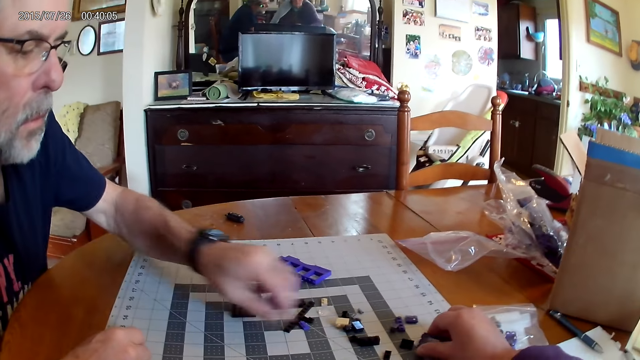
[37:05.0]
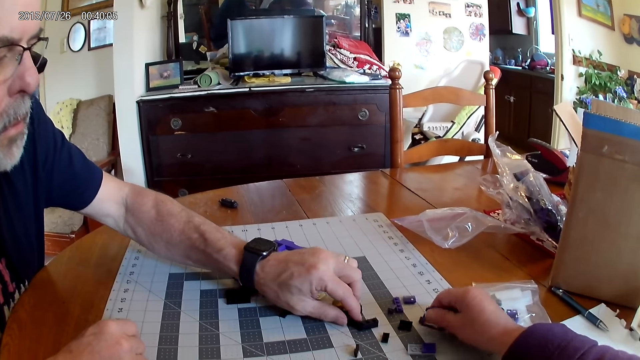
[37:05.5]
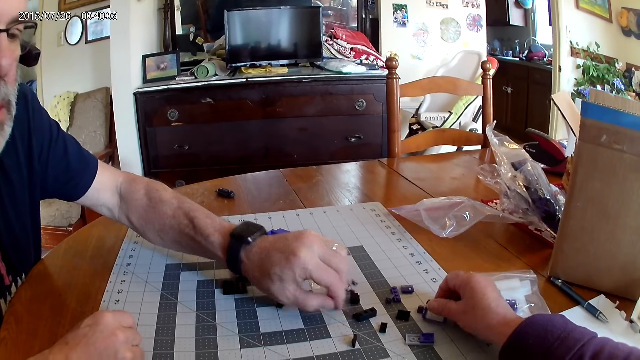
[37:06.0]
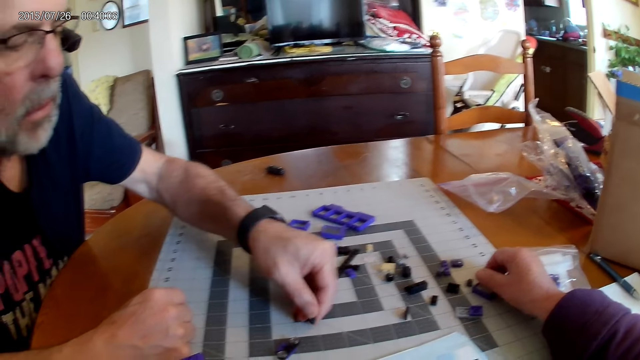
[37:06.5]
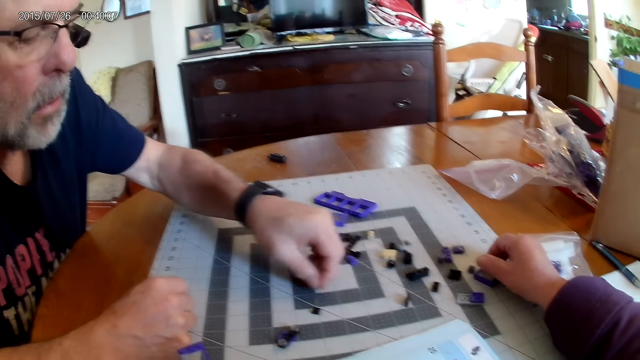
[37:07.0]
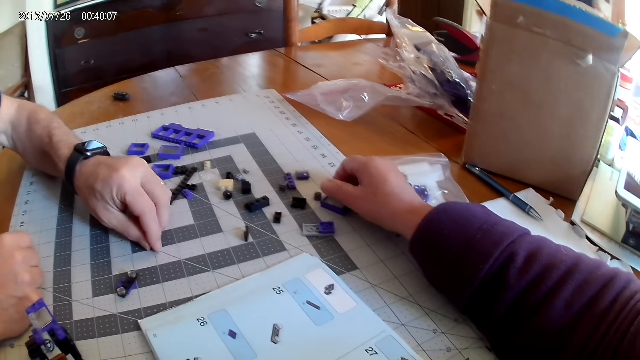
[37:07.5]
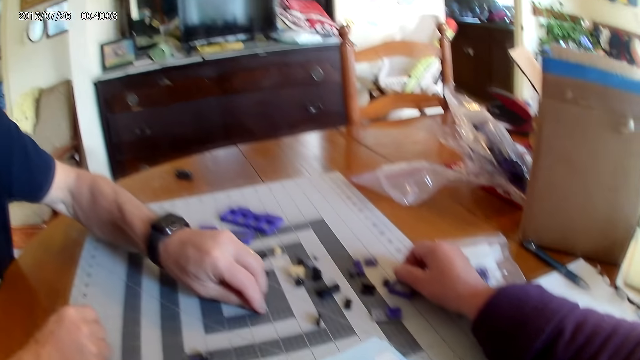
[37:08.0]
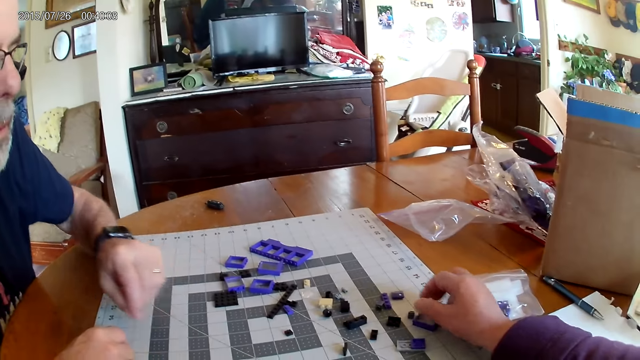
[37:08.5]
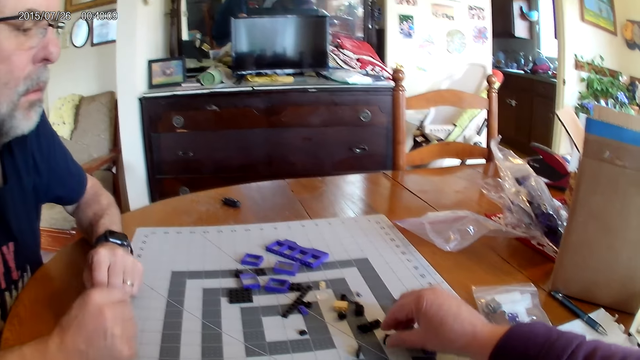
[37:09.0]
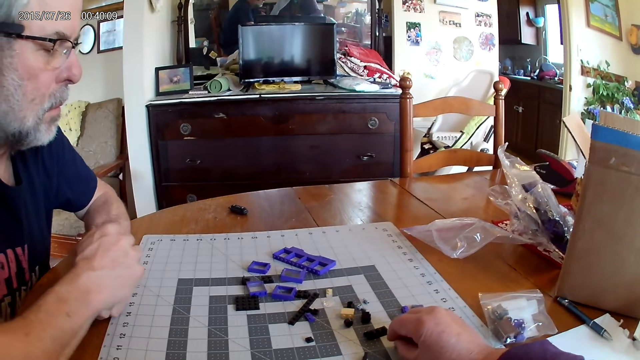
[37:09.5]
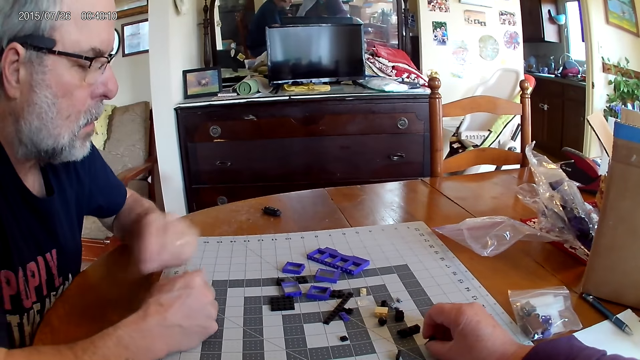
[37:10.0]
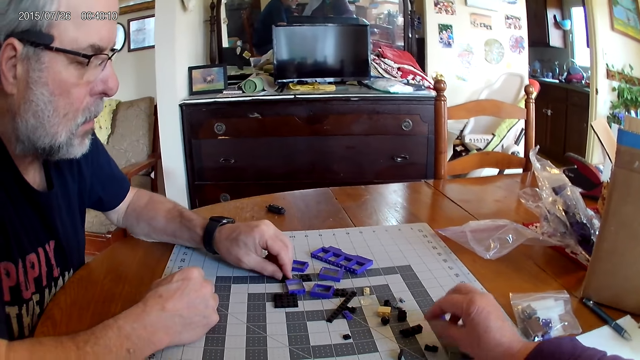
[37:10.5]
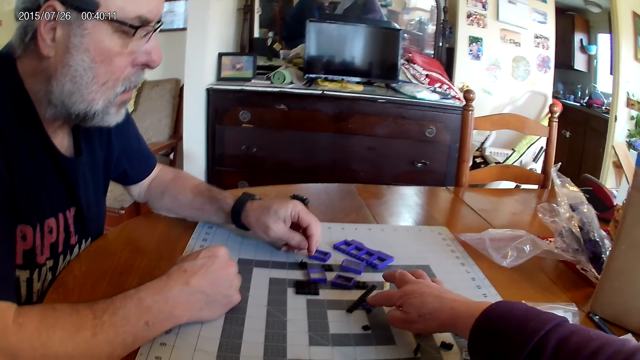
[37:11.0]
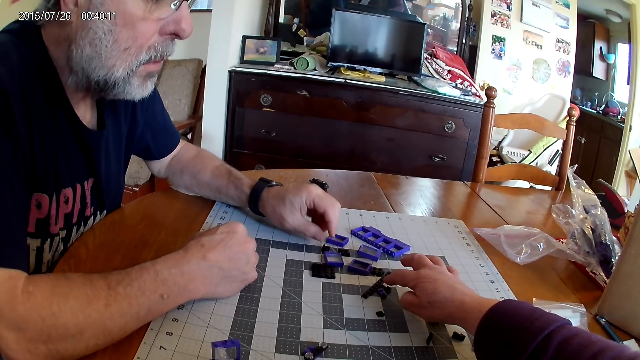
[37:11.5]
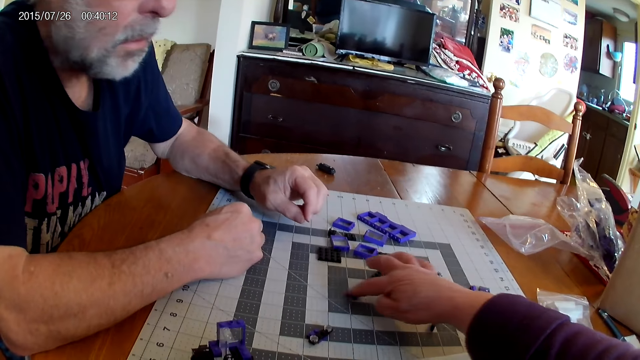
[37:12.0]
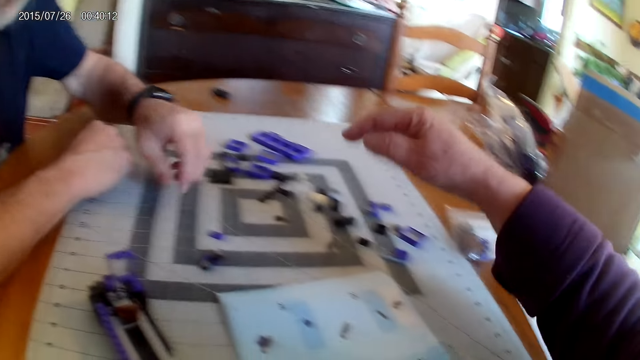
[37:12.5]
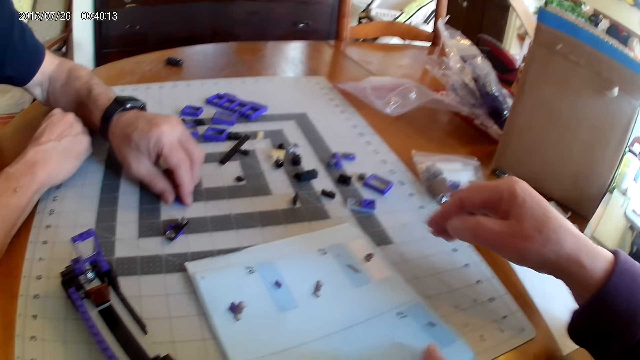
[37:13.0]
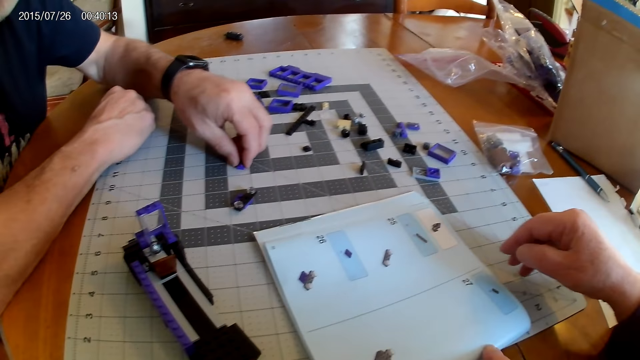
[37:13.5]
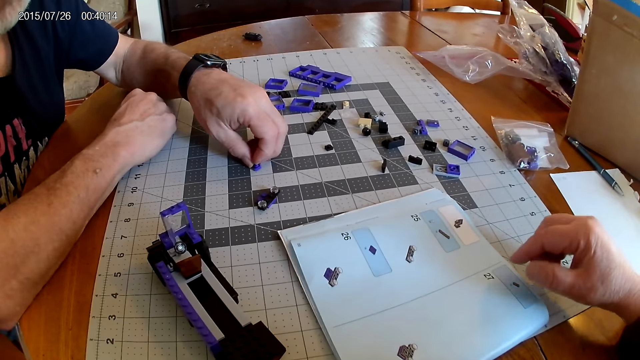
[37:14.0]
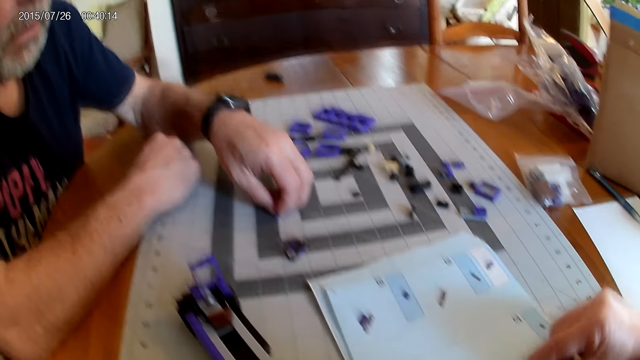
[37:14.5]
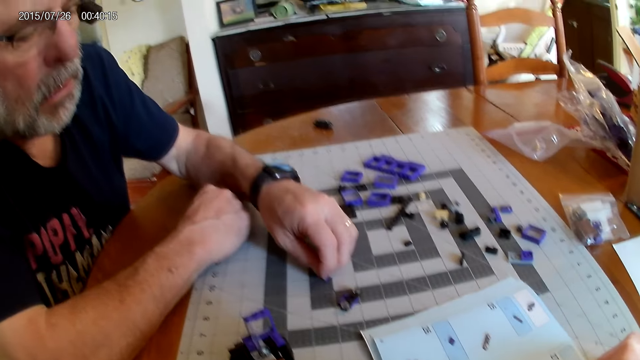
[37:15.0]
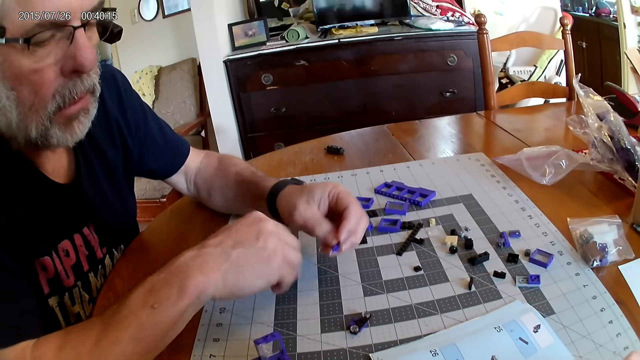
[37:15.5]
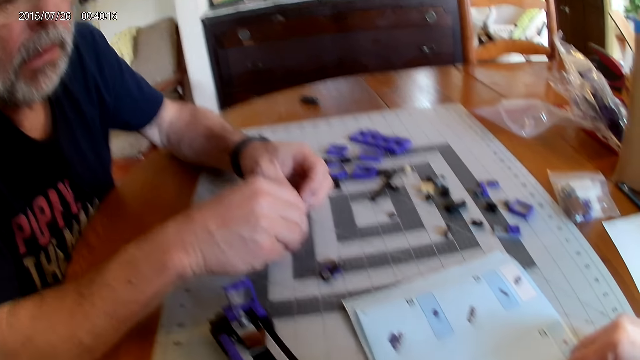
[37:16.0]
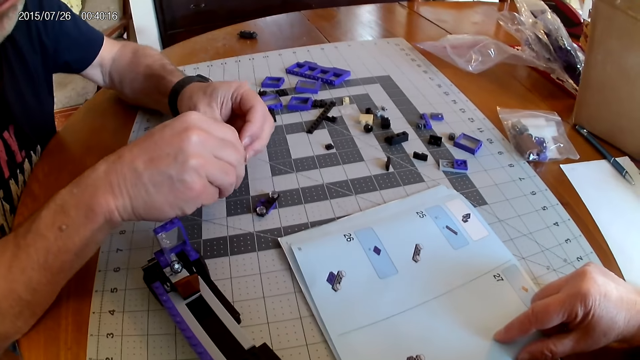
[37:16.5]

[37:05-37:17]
The camera wearer touches the plastic pieces. A man picks up the plastic piece from the table.

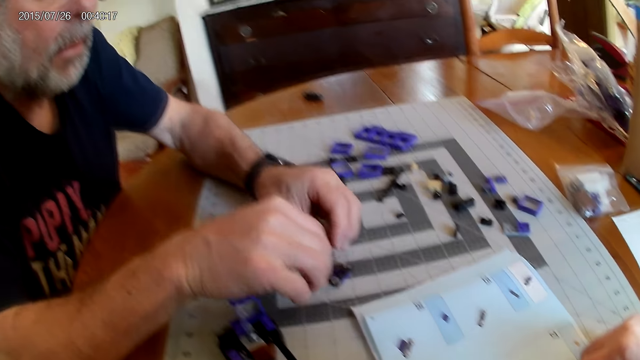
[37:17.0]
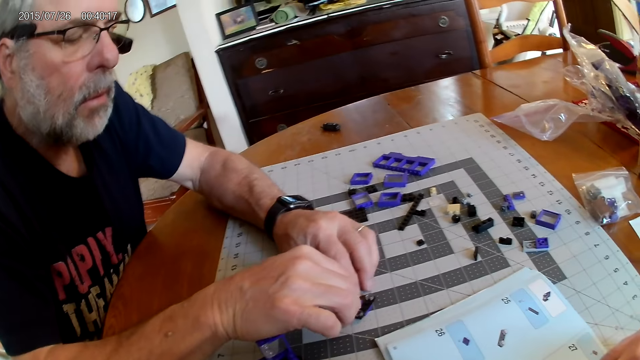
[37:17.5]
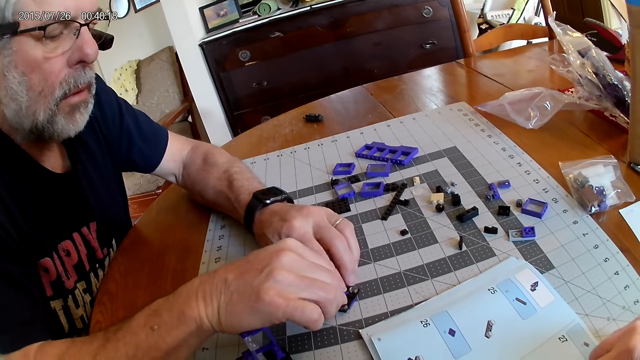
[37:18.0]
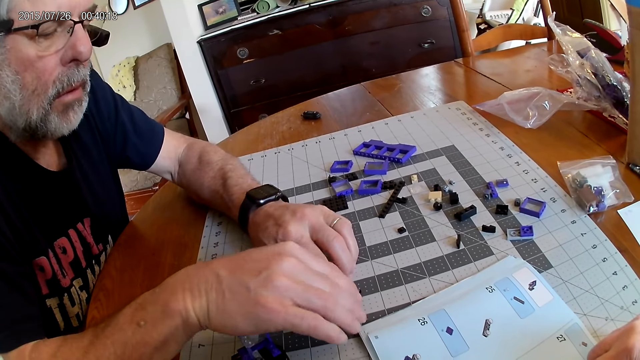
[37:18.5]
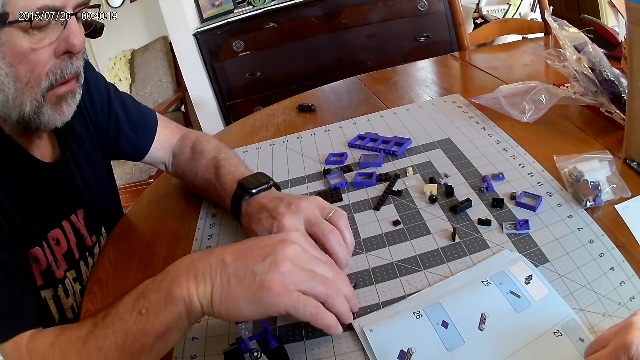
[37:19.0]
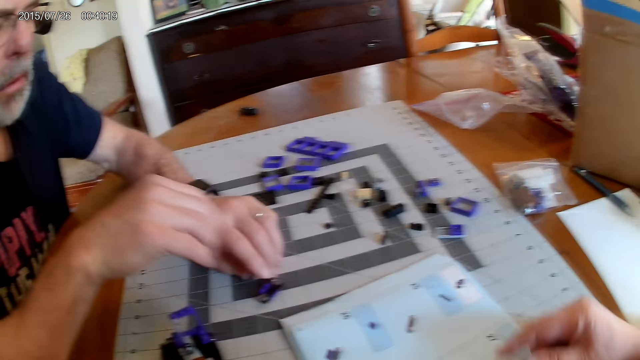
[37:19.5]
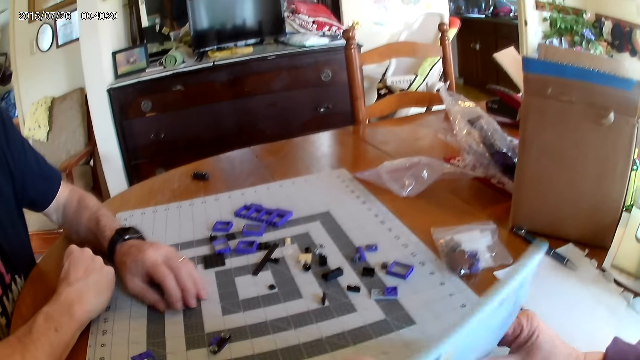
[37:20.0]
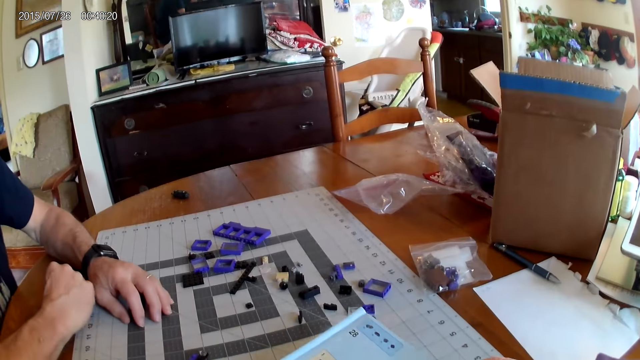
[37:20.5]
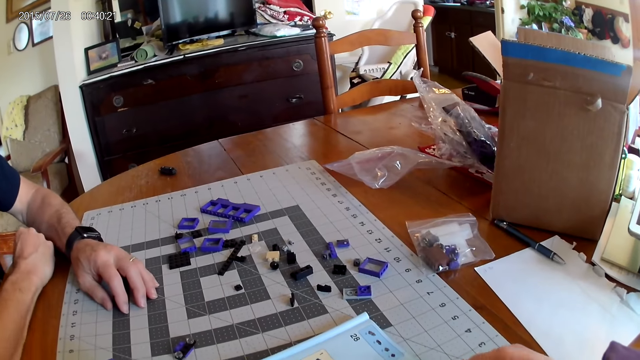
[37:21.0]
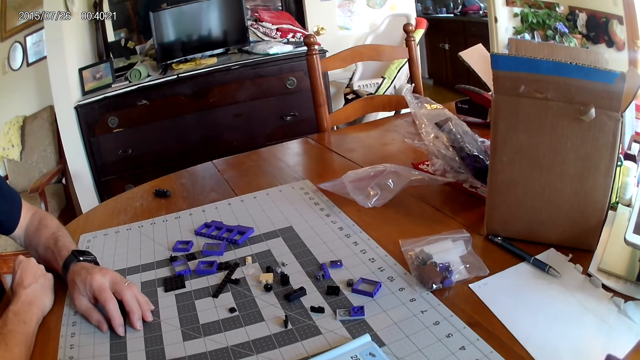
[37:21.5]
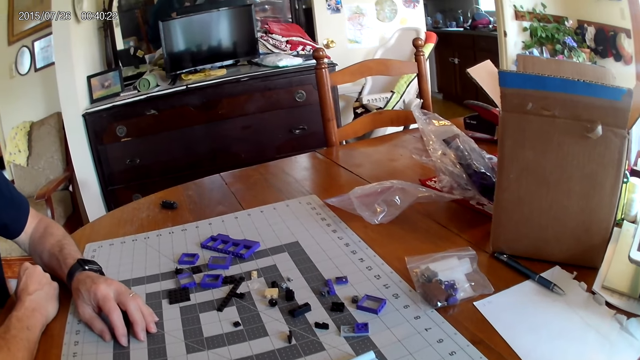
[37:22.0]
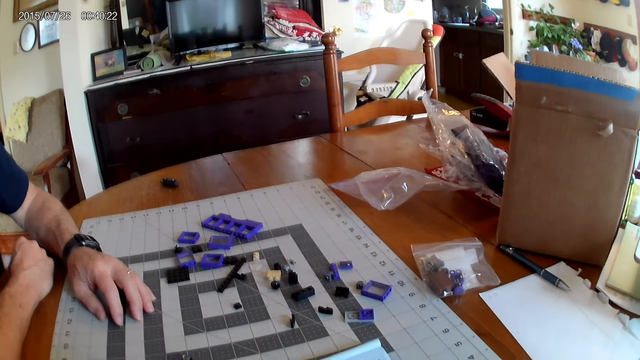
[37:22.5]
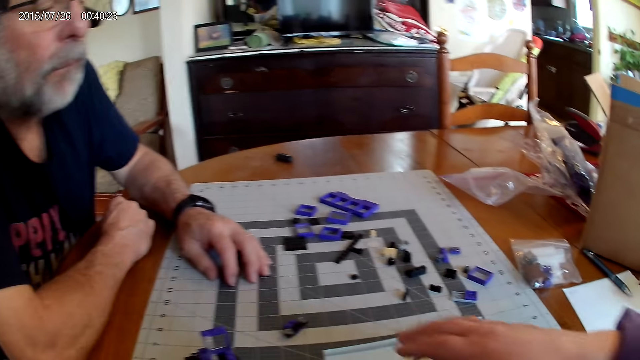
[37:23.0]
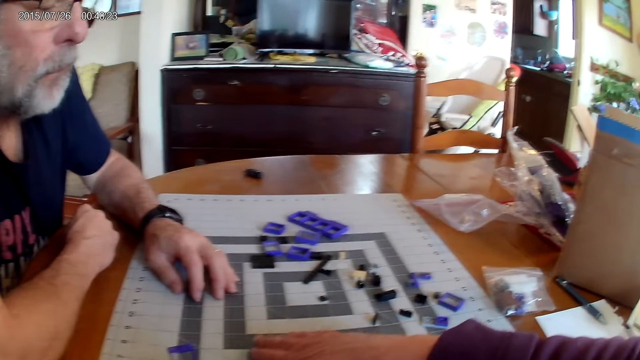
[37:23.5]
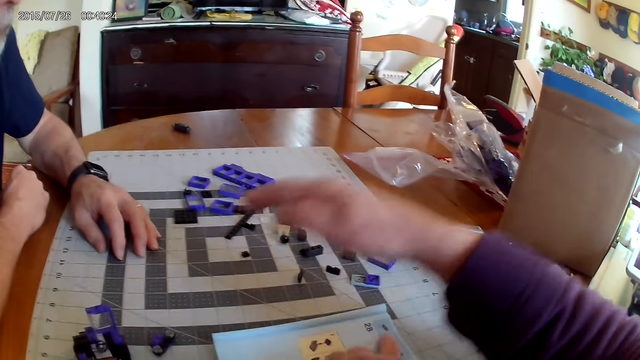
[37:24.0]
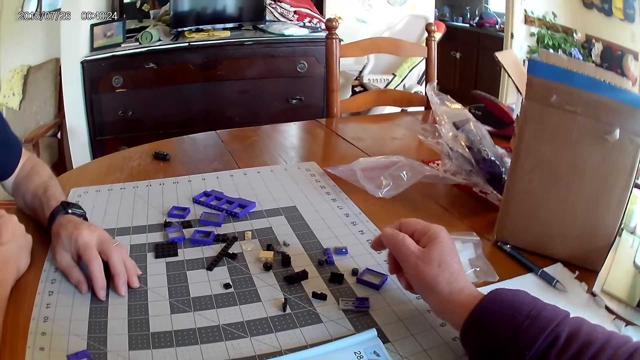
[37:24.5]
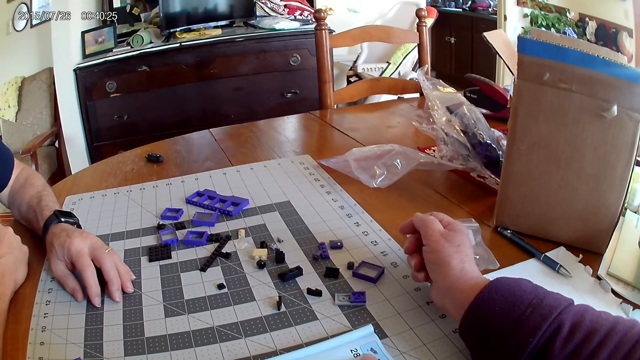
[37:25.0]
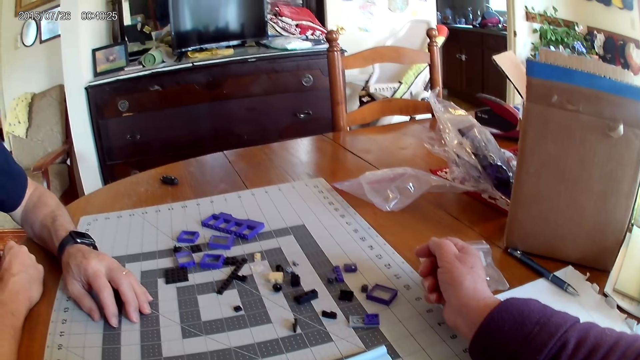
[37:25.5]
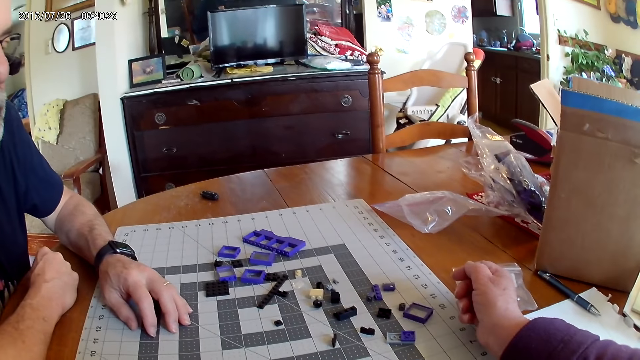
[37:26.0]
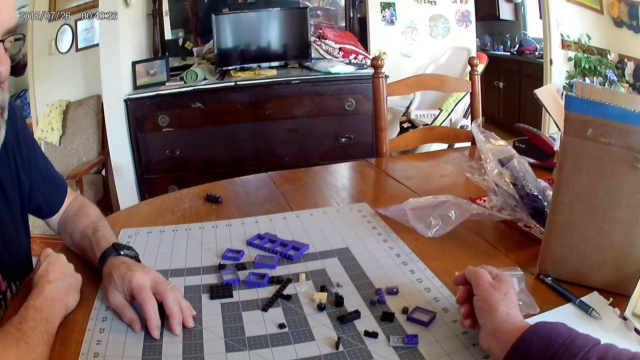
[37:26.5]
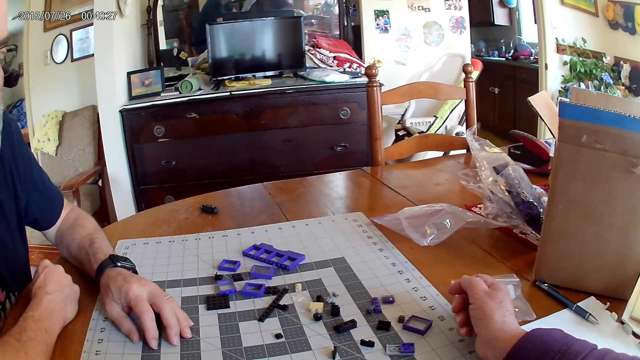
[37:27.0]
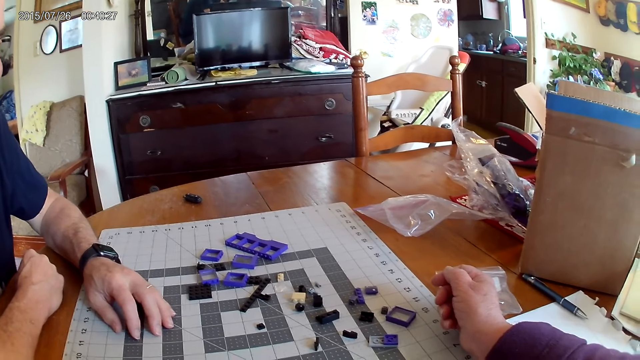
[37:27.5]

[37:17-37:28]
A man fixes the plastic pieces. The camera wearer opens the next page of the instructional manual book.
